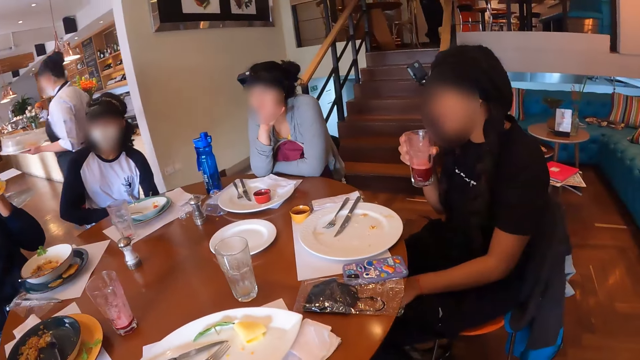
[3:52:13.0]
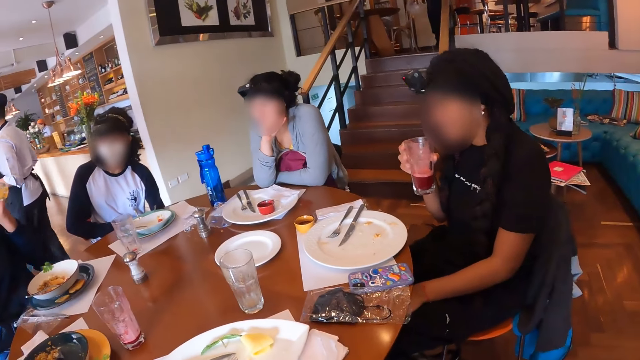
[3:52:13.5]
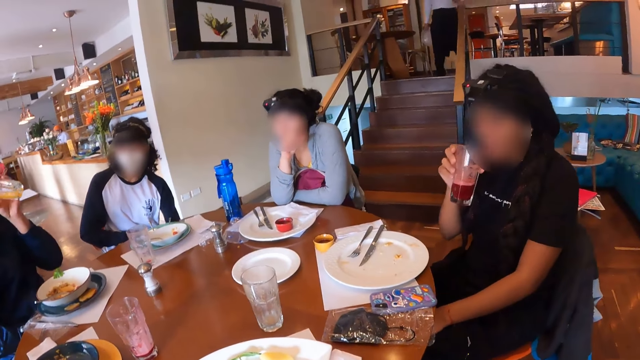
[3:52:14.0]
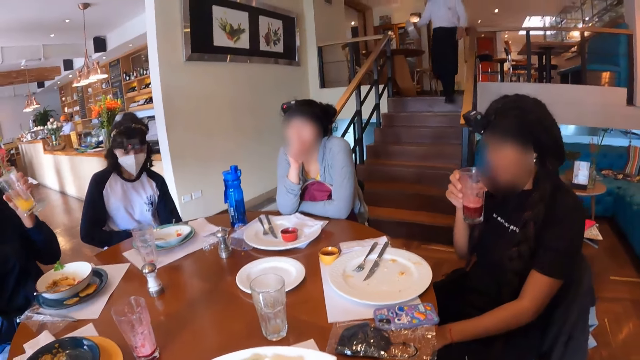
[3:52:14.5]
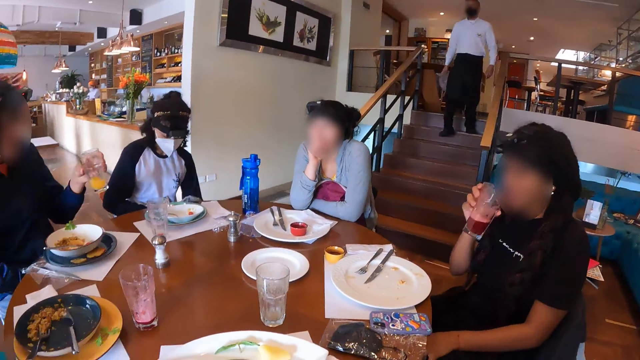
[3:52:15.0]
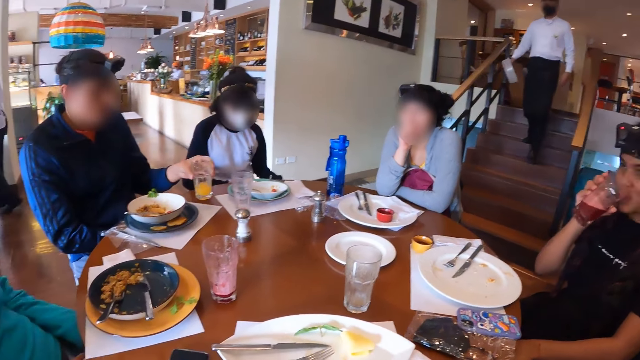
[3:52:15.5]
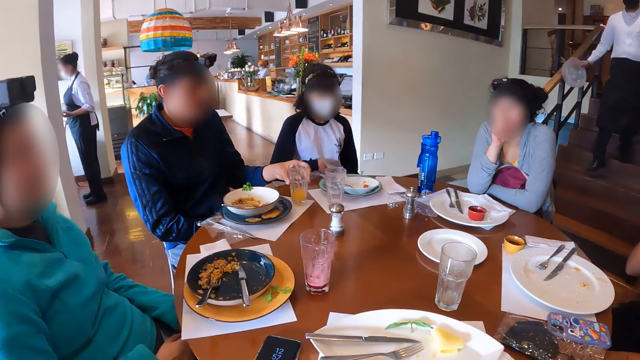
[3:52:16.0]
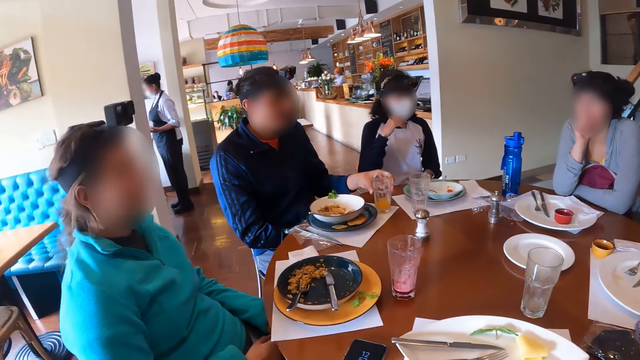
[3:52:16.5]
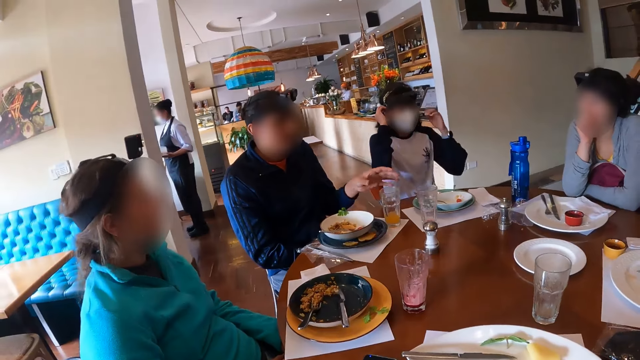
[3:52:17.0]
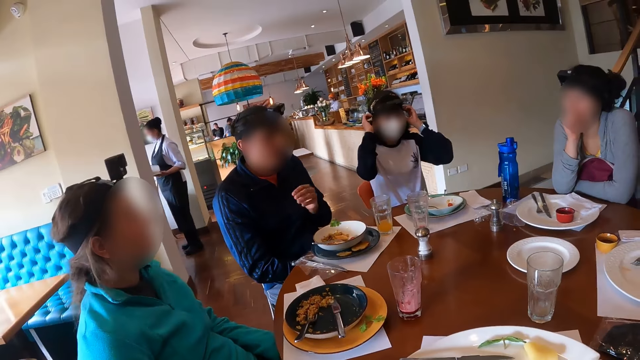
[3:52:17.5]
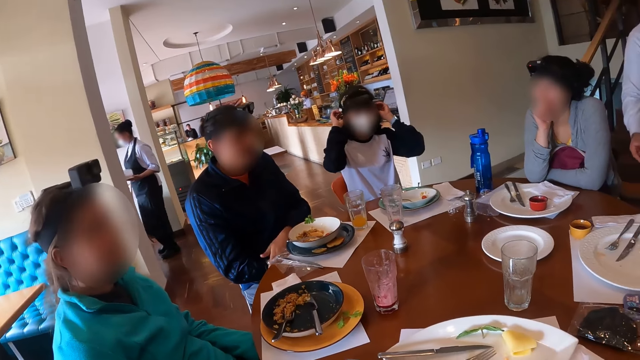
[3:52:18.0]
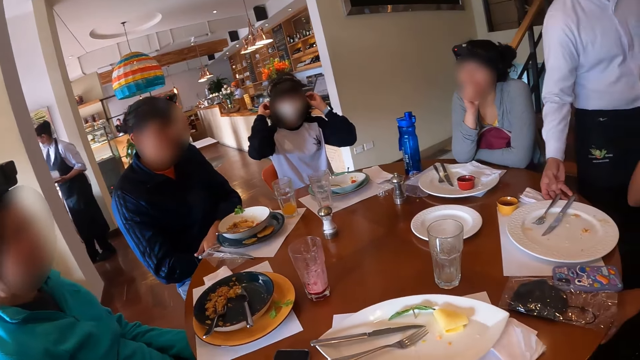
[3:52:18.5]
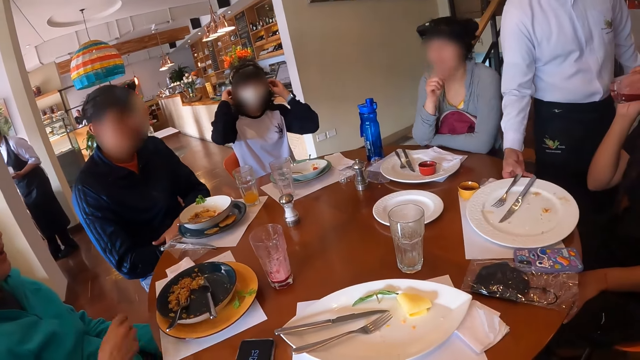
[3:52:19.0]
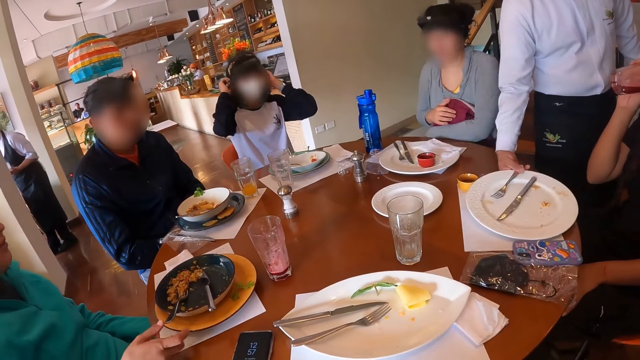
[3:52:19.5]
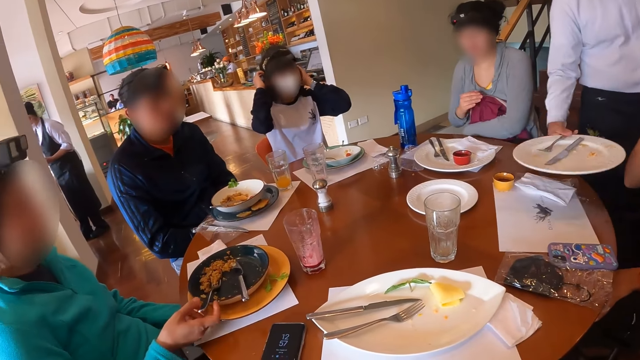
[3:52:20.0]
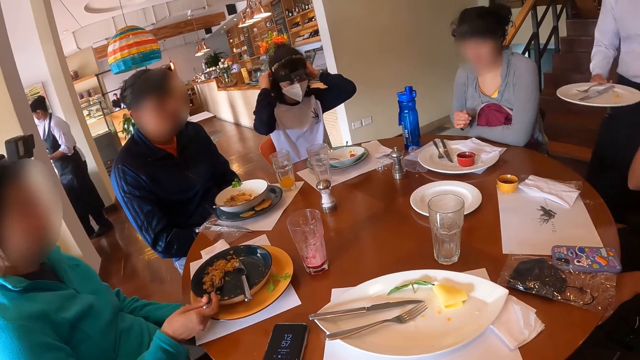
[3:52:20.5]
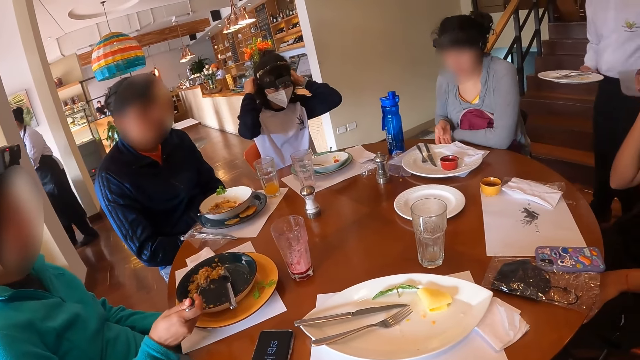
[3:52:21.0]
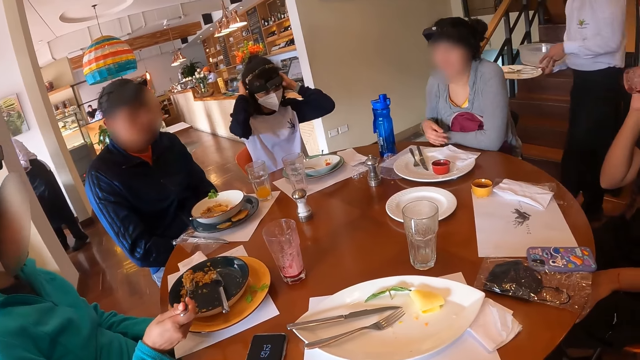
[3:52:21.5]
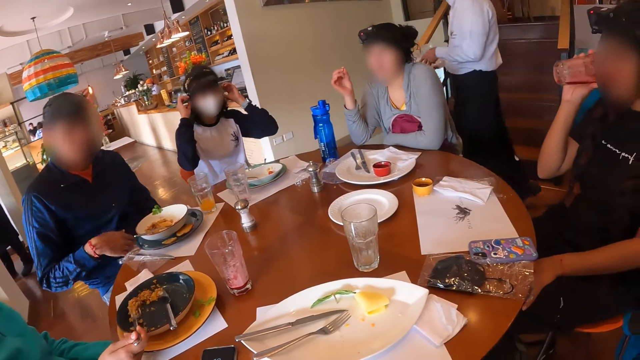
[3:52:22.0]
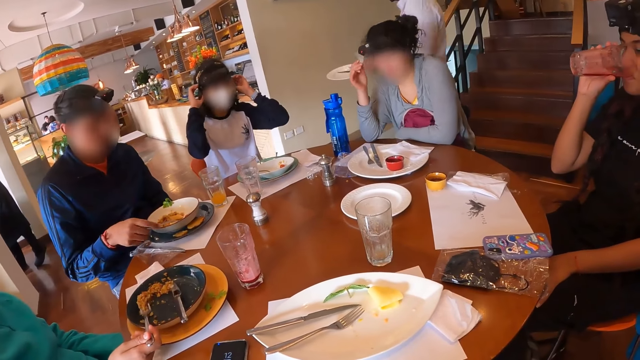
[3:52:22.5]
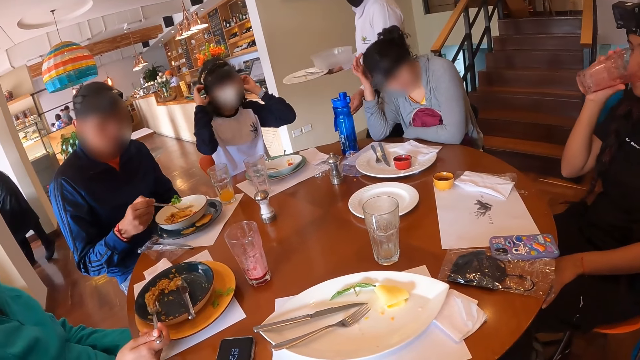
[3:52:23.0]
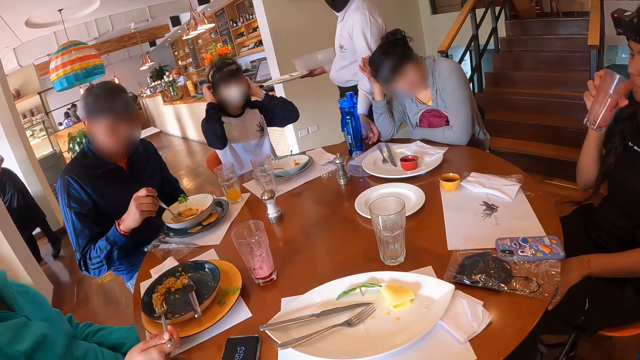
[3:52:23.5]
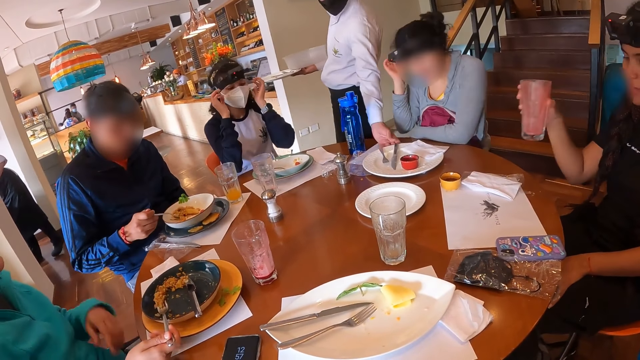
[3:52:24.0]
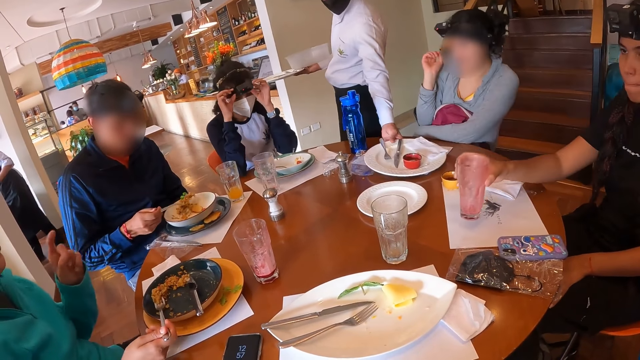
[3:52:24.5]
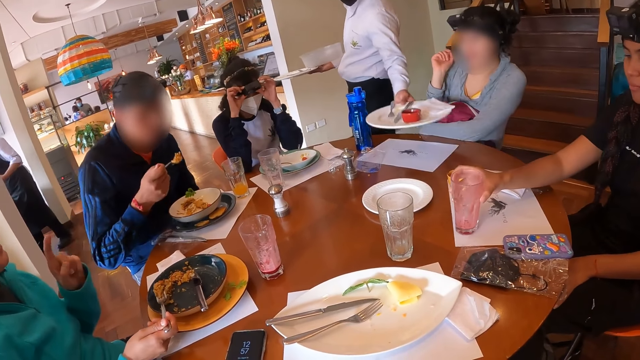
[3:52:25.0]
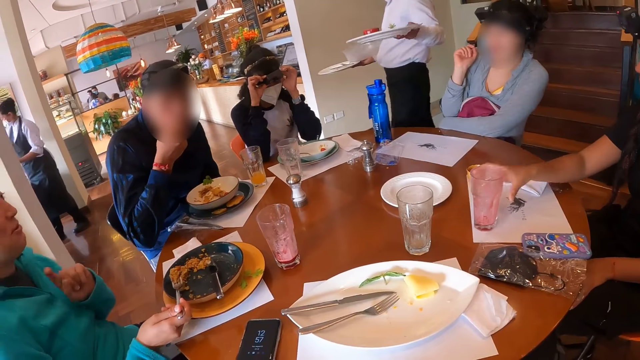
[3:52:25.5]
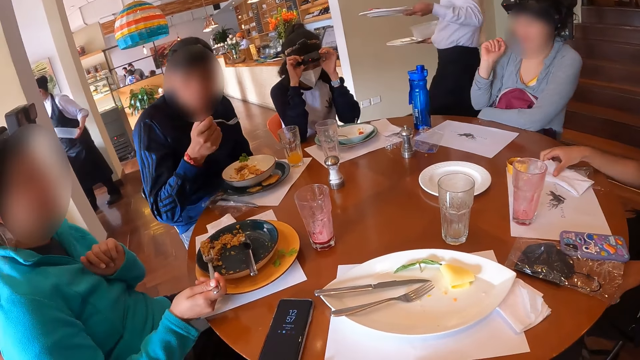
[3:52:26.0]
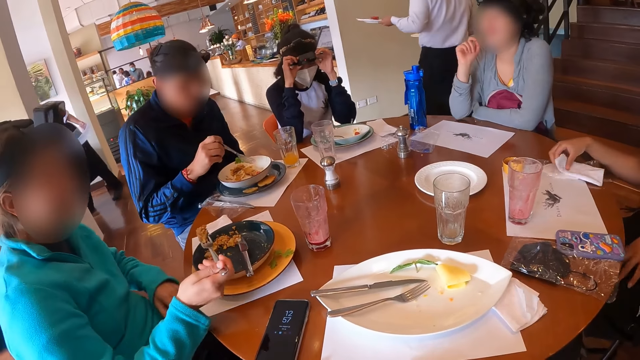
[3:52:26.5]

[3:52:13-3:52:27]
The woman drinks juice from a glass cup of juice in her right hand. The man drops the glass cup of juice on the table with his left hand. Another woman adjusts a camera on her head with her hands. A waiter picks up the plate on the table with his right hand. The first woman picks up the machaca on the plate with the fork in her right hand. A third woman moves the plate on the table with her right hand. The waiter drops a plastic container in his left hand on the plate in his right hand. The man picks up the fork in the plate with his right hand. The third woman scratches her hair with her right hand. The man picks up the machaca in the plate with the fork in his right hand. The waiter picks up the plate on the table with his right hand. A fourth woman drops the glass cup of juice on the table with her right hand. The man eats the machaca with the fork in his right hand.

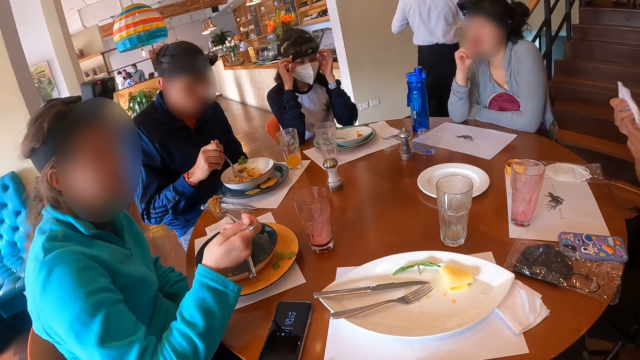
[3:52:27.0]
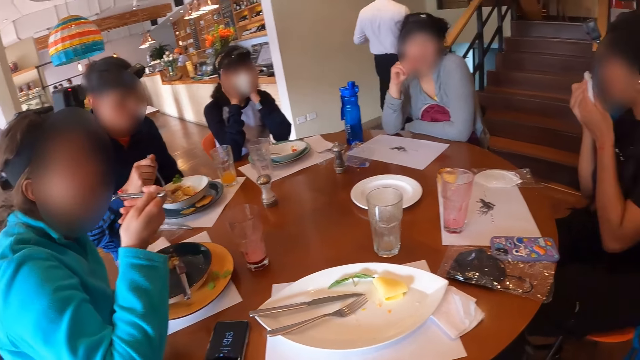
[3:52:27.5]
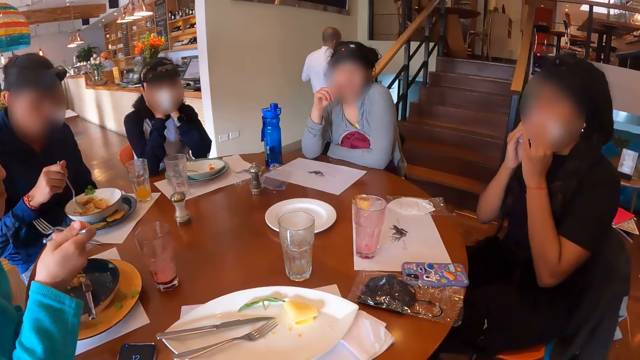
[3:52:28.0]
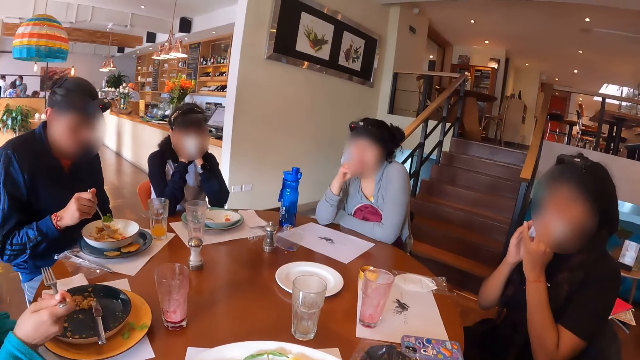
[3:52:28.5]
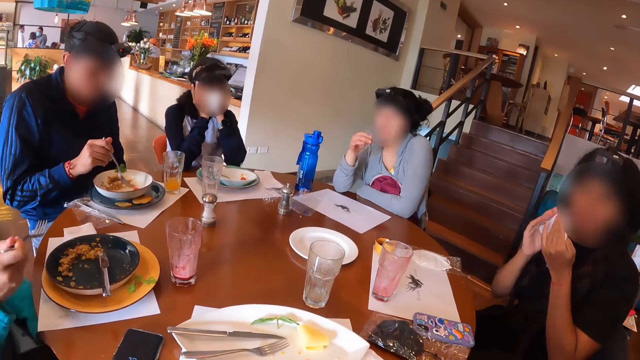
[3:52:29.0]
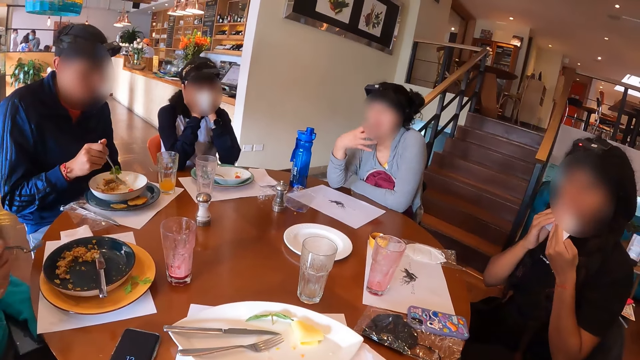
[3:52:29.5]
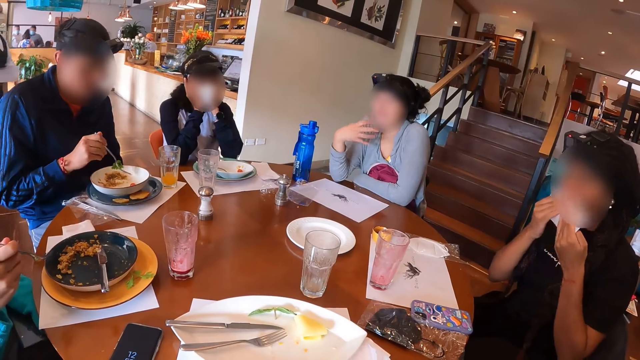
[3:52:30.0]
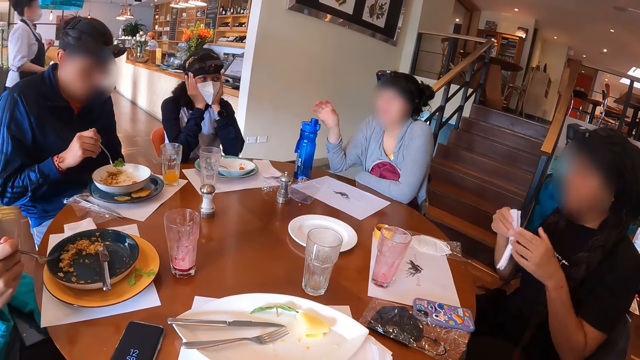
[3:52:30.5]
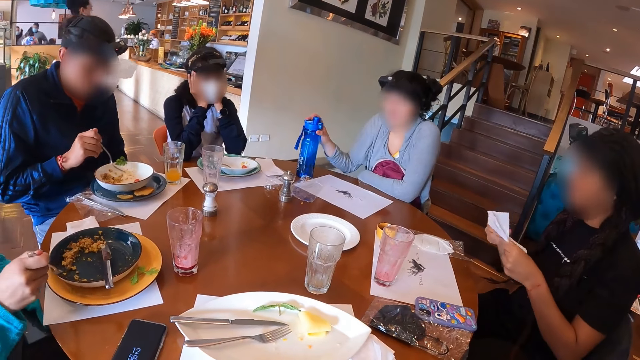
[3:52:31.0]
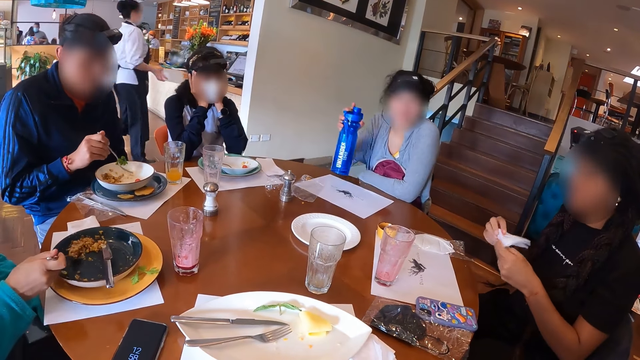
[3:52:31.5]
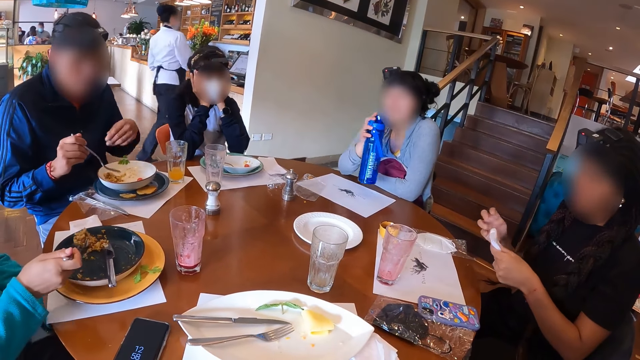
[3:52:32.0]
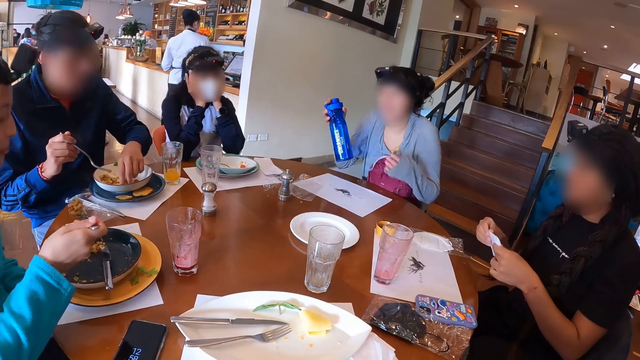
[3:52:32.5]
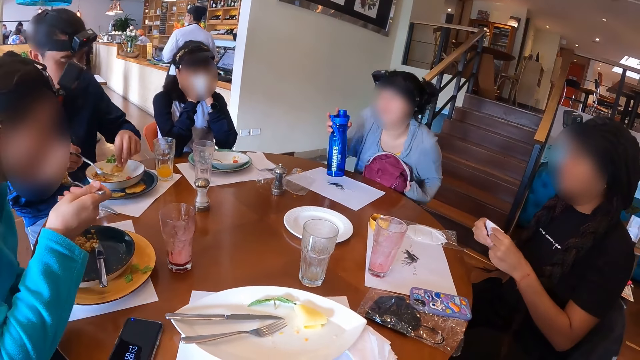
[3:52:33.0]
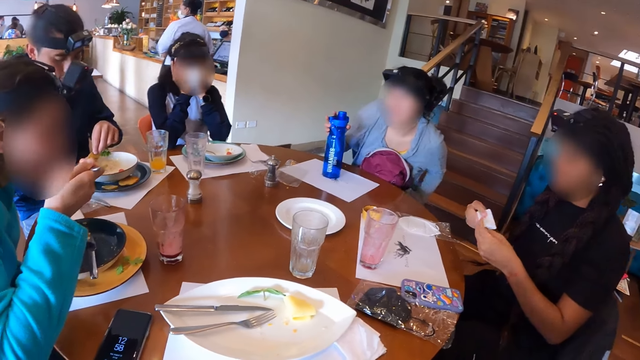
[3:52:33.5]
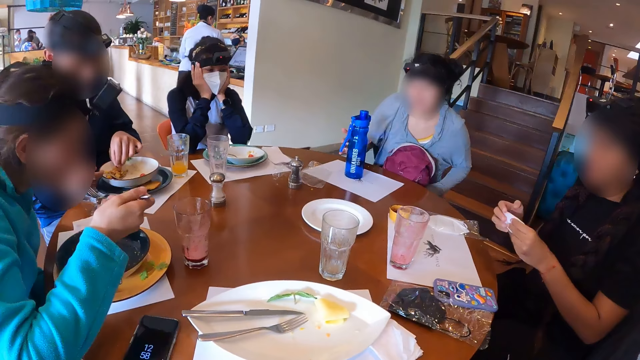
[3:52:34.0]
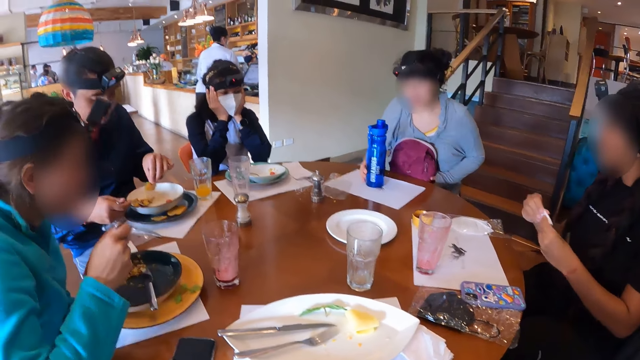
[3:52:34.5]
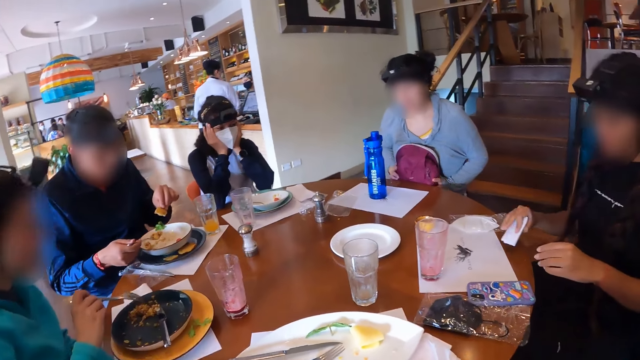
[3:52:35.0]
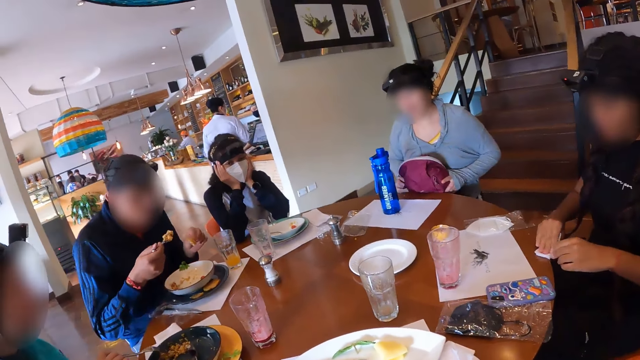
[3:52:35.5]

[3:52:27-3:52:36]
A woman picks up the tissue paper on the table with her right hand. Another woman eats the machaca with the fork in her right hand. The first woman cleans her mouth with the tissue paper in her hands. A man adjusts some machaca on the plate with the fork in his right hand. A third woman picks up the water bottle on the table with her right hand. The first woman folds the tissue paper in her hands. The second woman picks up the machaca on the plate with the fork in her right hand. The man picks up the taco in the plate with his left hand. The second woman eats the machaca with the fork in her right hand. The third woman drops the water bottle on the table with her right hand. The man packs the machaca in the plate with the taco in his left hand into the fork in his right hand. The first woman cleans the table with the tissue paper in her right hand. The third woman adjusts the bag on her lap with her hands. The second woman adjusts some machaca on the plate with the fork in her right hand.
